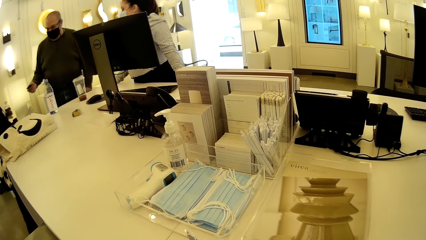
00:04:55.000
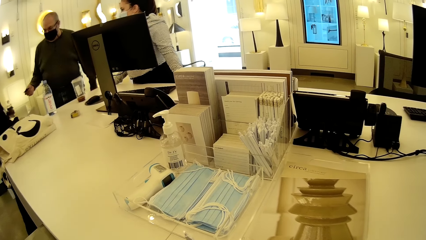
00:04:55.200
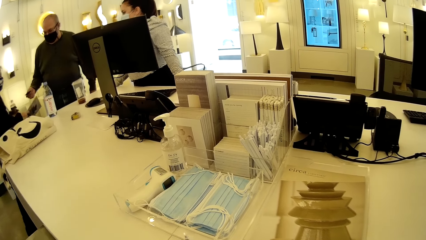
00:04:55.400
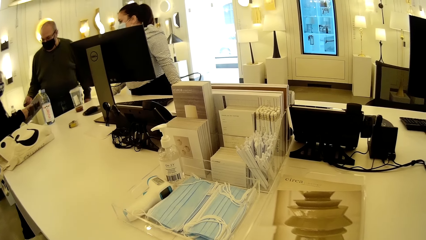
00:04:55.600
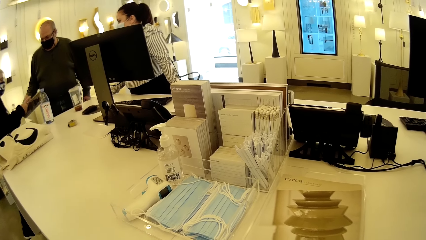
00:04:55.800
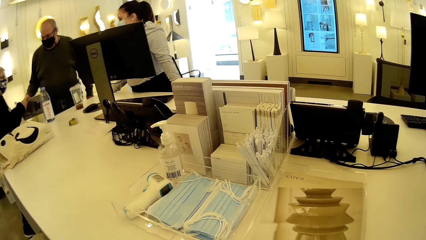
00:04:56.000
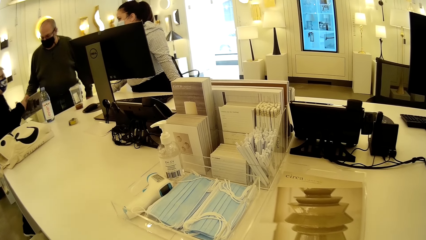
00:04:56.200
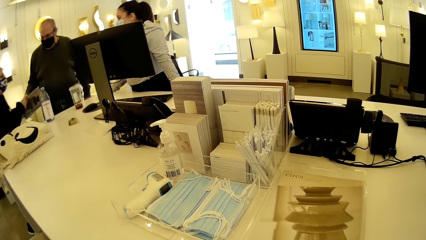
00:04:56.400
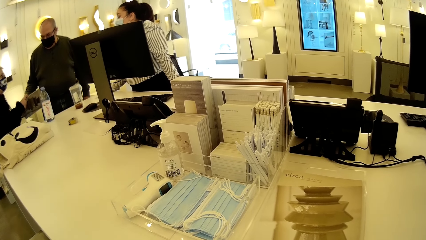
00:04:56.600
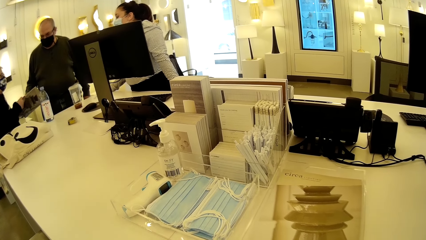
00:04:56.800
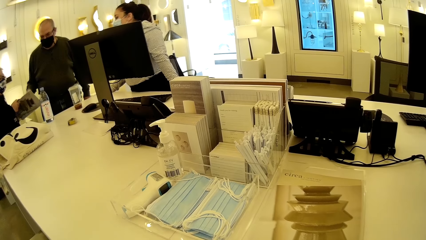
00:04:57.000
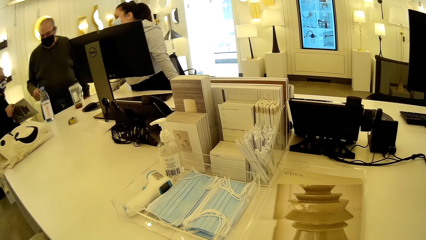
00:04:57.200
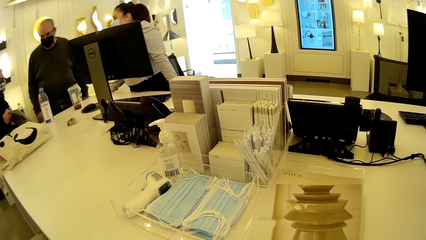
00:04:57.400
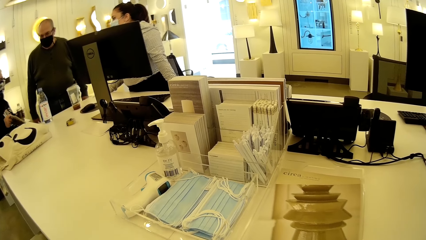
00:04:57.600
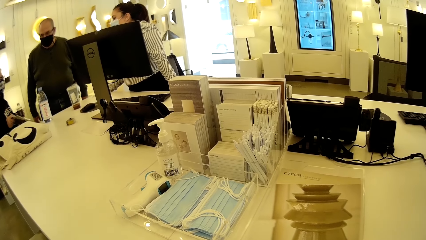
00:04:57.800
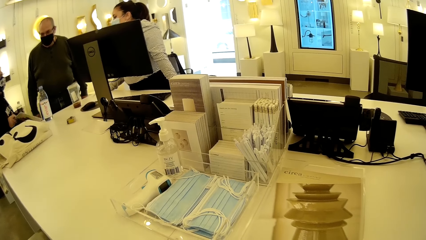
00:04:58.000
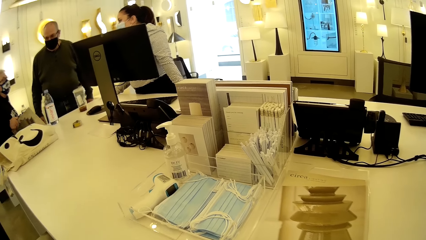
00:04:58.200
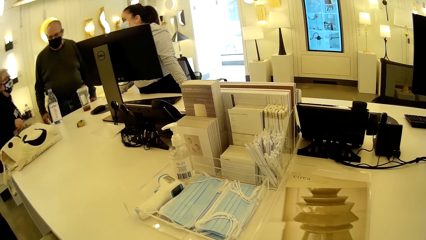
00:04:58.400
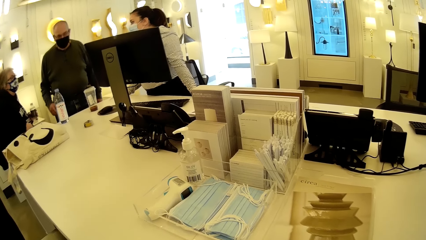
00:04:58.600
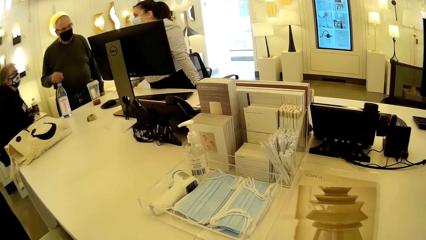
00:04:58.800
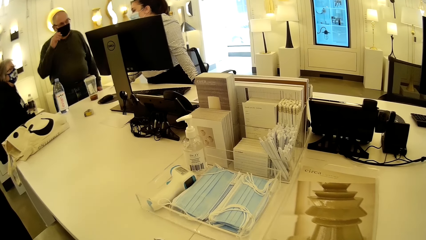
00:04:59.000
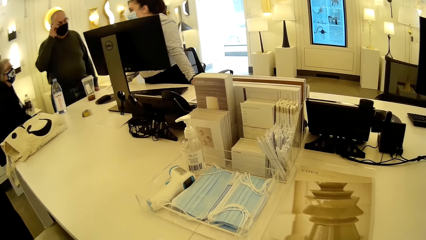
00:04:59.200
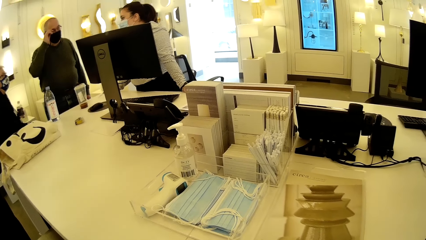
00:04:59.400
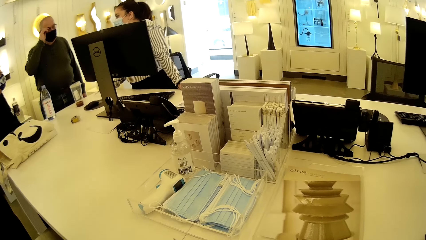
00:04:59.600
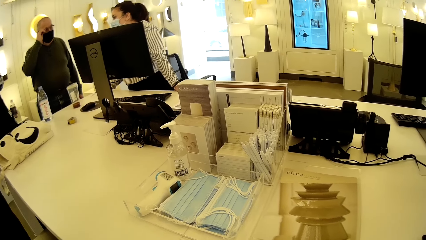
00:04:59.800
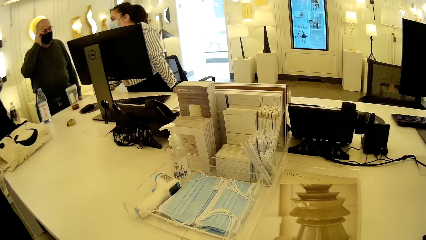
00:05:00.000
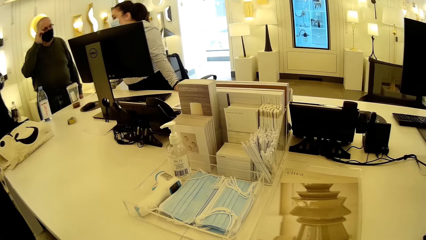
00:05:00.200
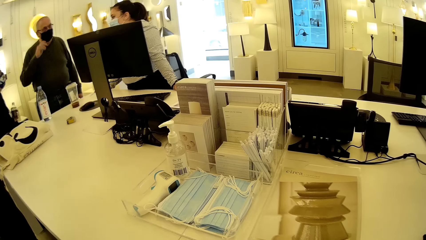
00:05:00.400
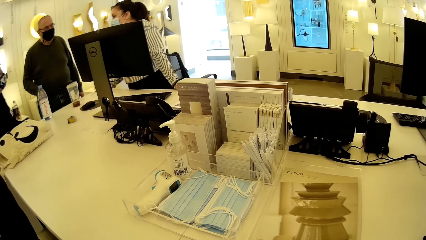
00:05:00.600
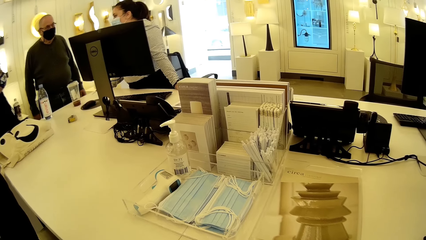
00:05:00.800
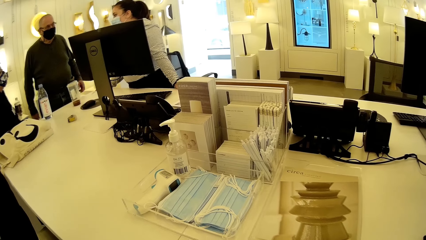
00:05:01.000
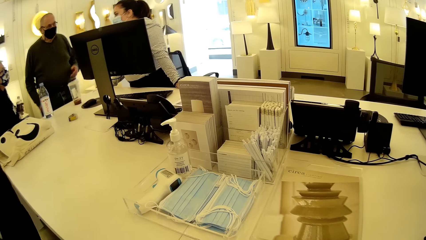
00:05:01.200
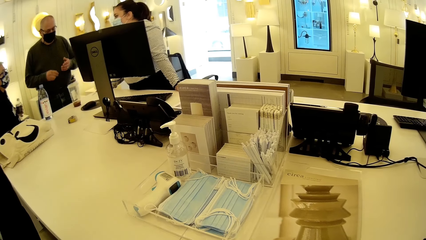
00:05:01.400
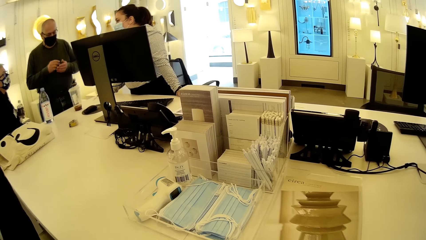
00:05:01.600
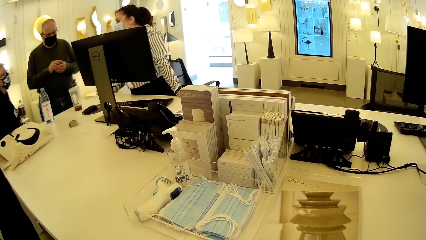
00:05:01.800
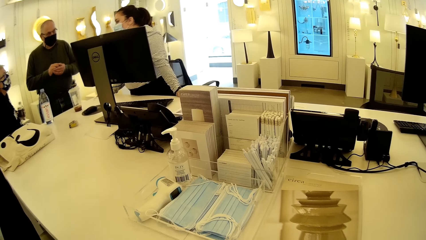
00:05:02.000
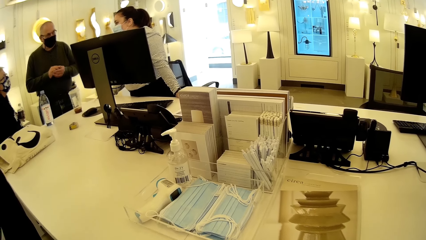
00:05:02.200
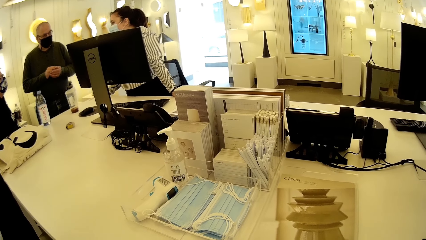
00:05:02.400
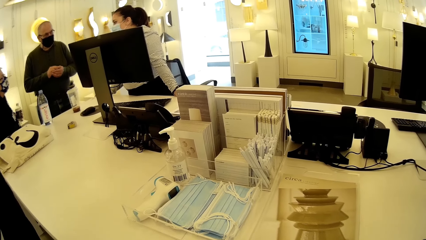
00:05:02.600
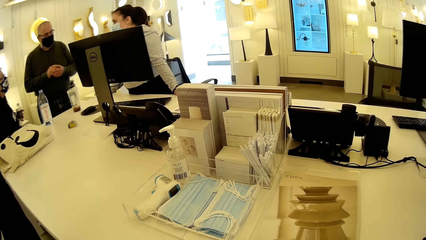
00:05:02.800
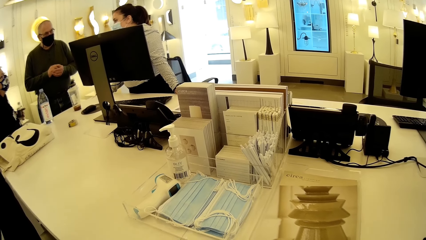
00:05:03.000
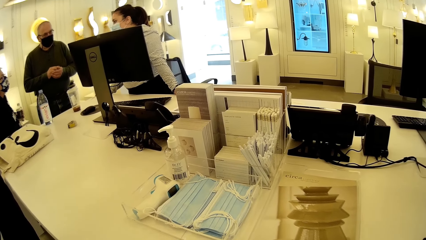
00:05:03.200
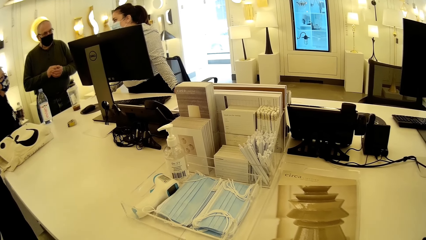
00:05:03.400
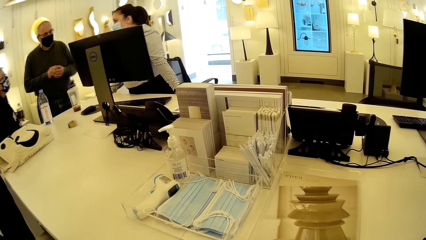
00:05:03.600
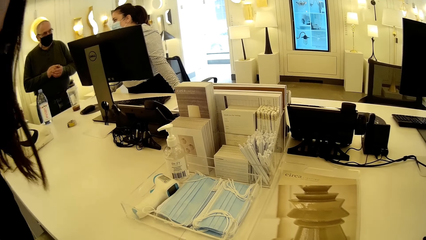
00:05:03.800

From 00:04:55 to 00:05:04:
The man gives the brown card to a woman with his left hand. The woman collects the brown card from the man with her right hand. The cashier interacts with the woman. The man touches his glasses with his right hand. The man rubs his left thumb with his right hand.

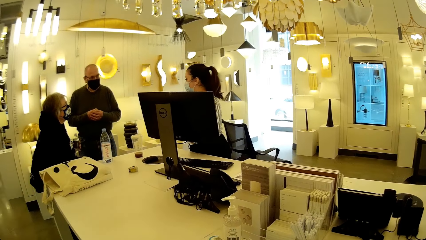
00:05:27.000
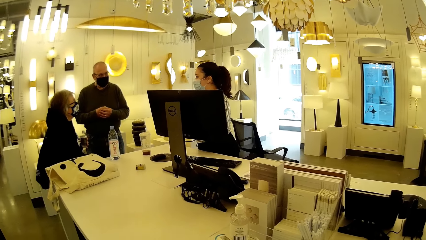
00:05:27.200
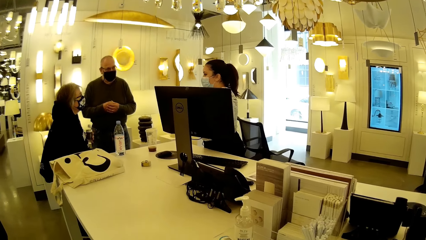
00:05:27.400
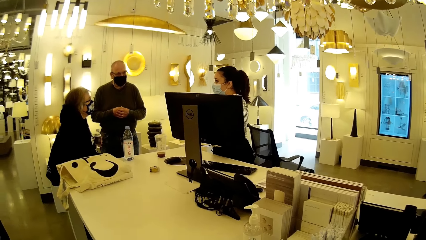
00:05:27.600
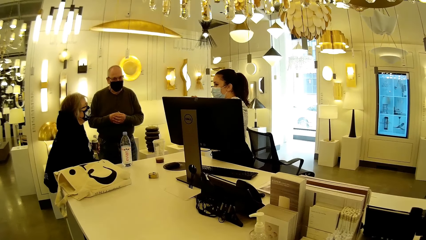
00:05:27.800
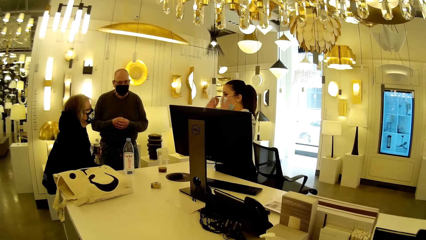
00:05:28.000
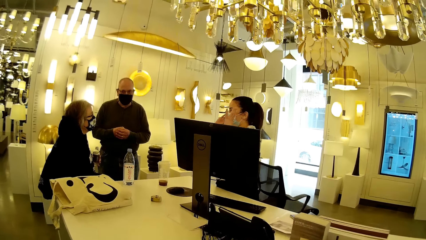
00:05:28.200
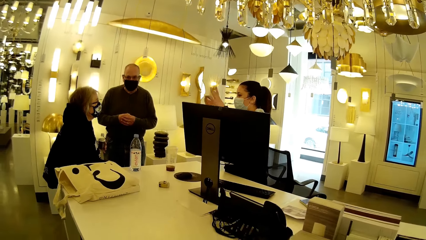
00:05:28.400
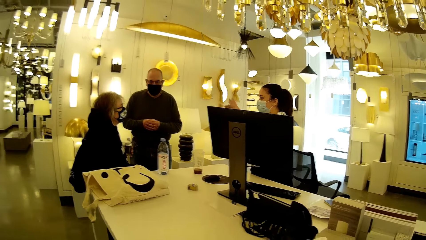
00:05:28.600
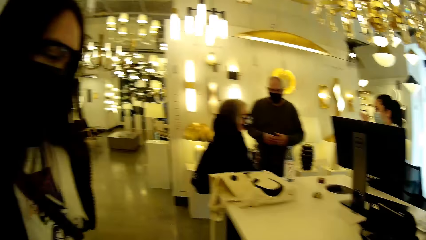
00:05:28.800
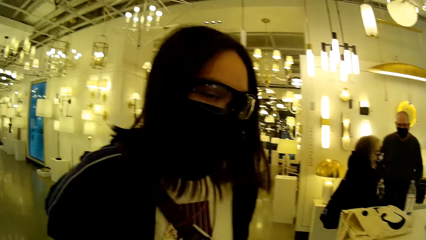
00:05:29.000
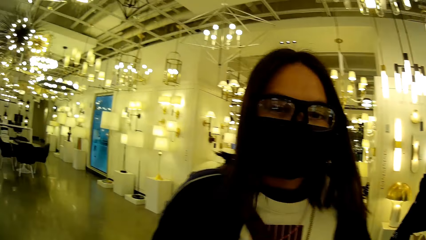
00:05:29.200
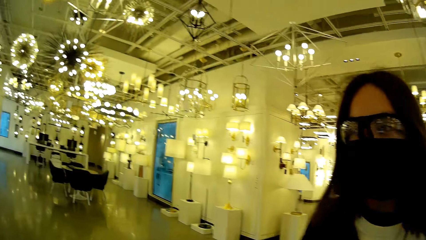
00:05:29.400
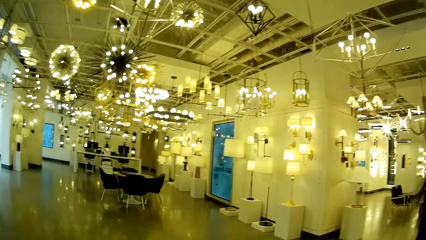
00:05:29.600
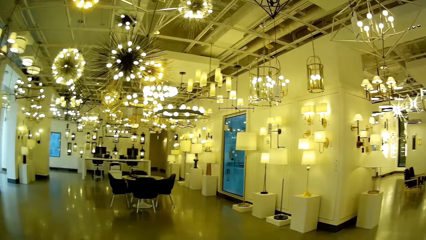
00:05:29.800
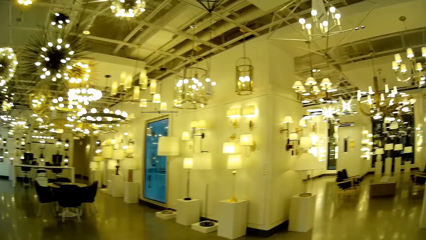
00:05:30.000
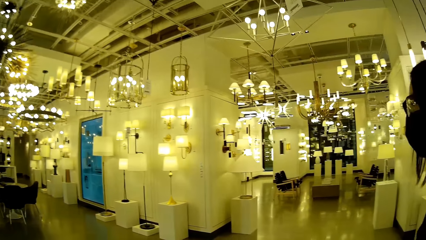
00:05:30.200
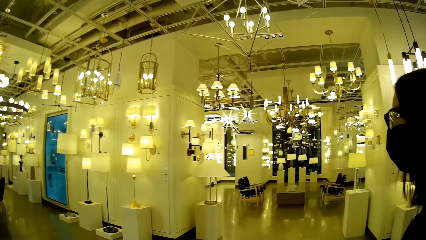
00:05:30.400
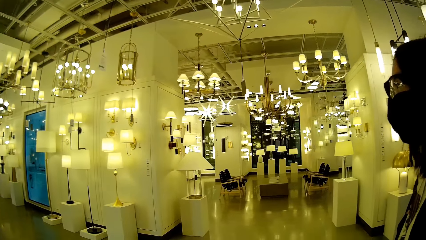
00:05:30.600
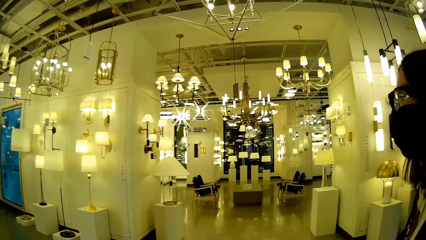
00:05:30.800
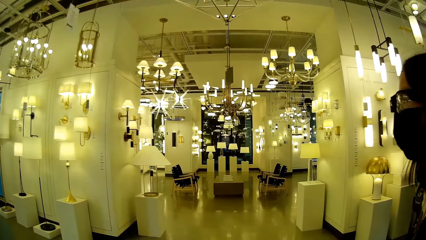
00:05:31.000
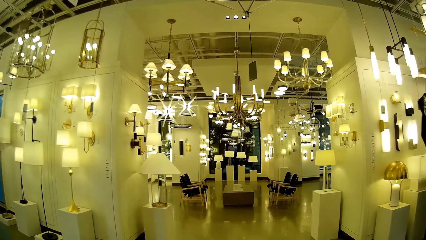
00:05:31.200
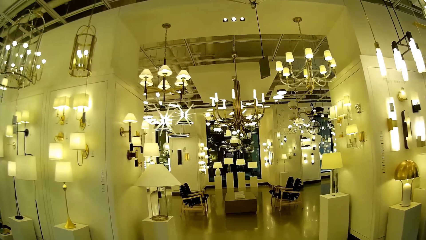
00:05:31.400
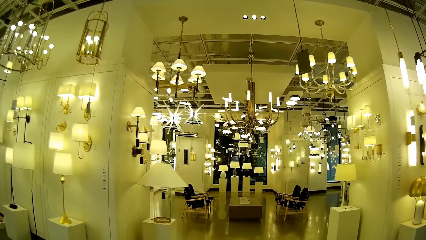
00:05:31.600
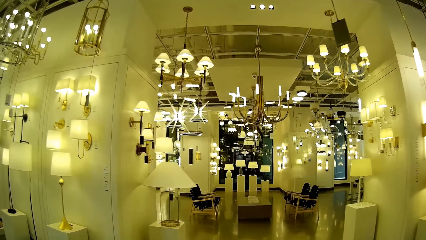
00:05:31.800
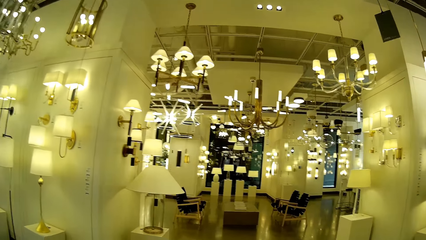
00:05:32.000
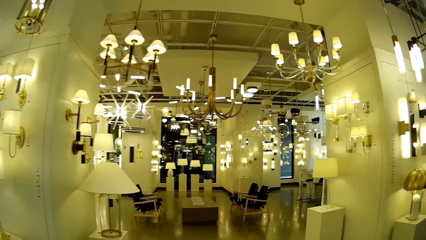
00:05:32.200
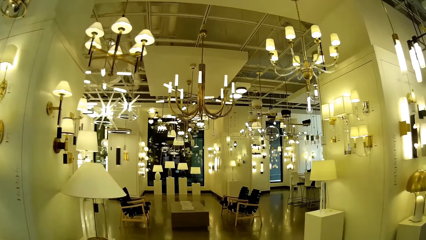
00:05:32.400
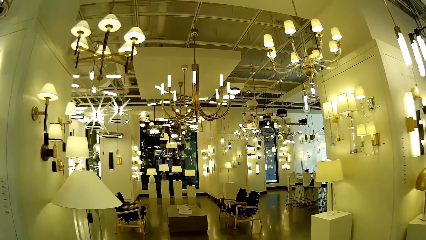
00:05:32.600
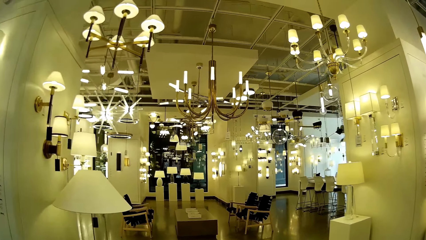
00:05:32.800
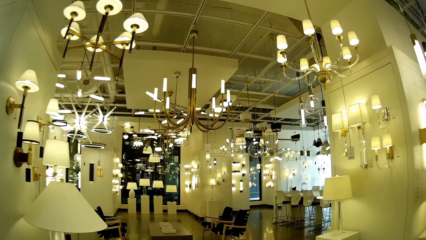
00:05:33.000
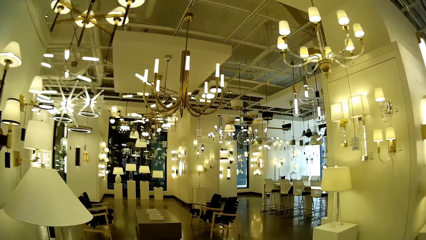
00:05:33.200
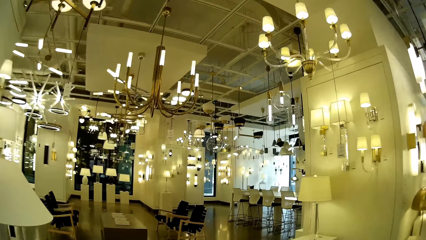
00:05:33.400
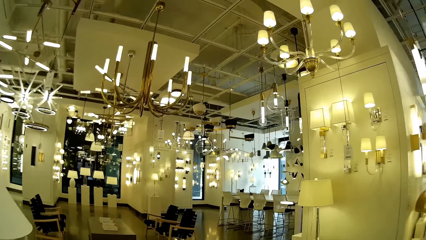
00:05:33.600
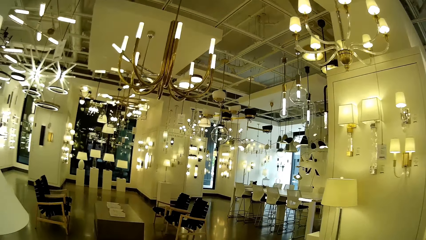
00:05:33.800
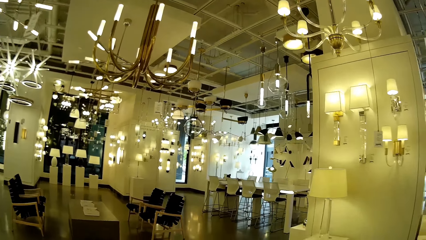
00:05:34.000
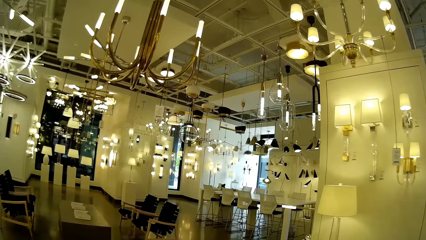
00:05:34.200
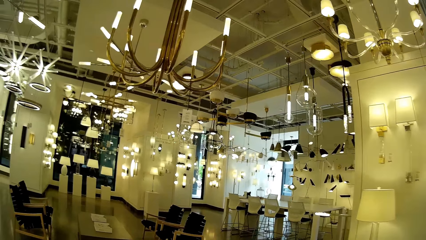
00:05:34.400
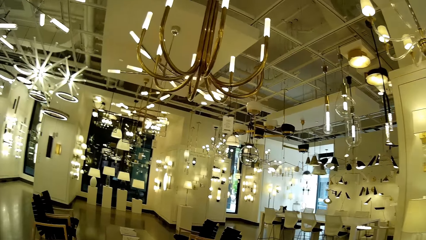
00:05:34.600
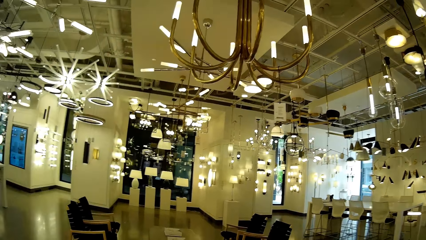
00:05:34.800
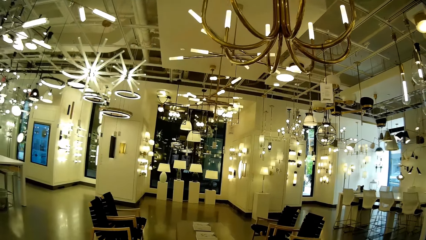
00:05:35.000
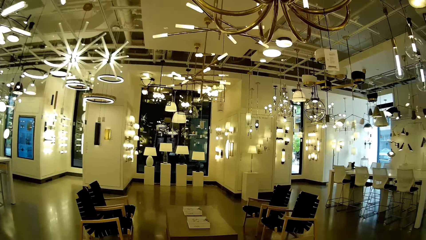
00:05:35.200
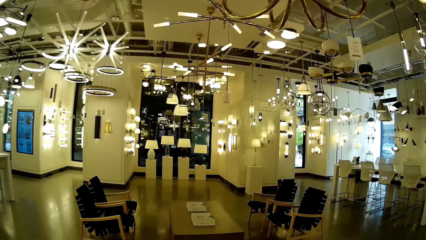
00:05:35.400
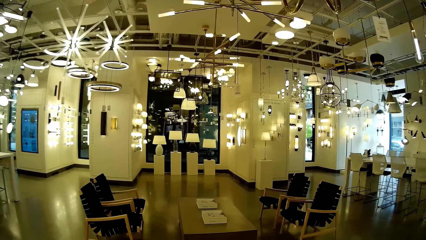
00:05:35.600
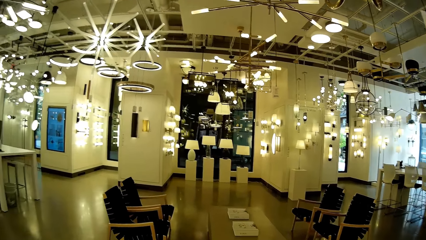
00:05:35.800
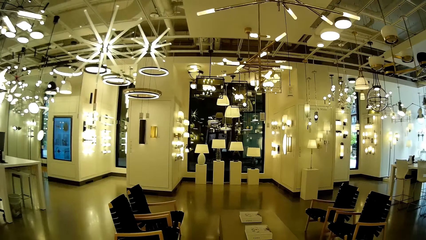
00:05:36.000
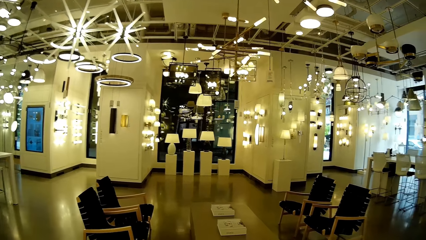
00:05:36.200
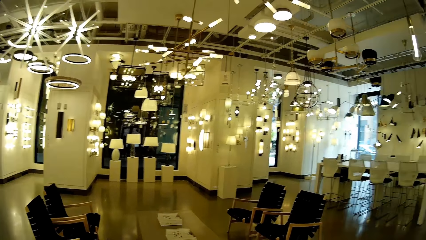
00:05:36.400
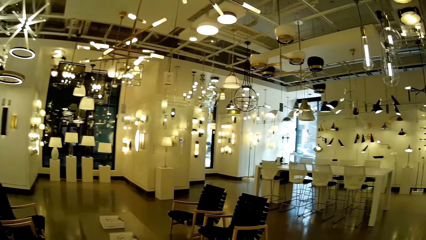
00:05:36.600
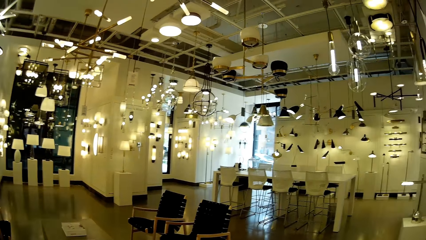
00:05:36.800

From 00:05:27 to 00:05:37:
The camera wearer walks around the lighting store with the woman.
